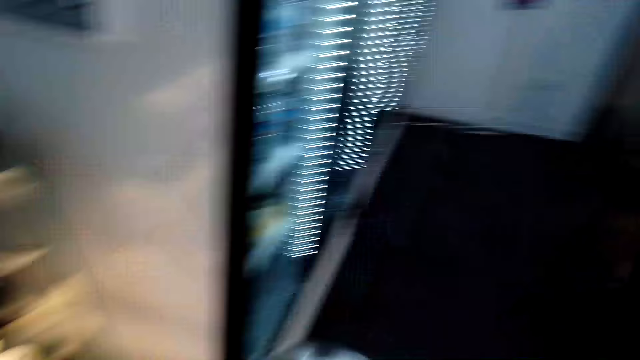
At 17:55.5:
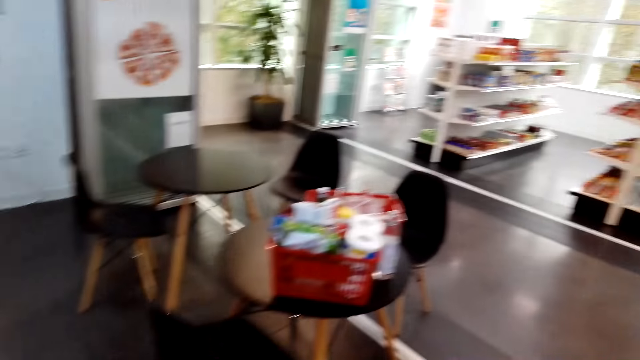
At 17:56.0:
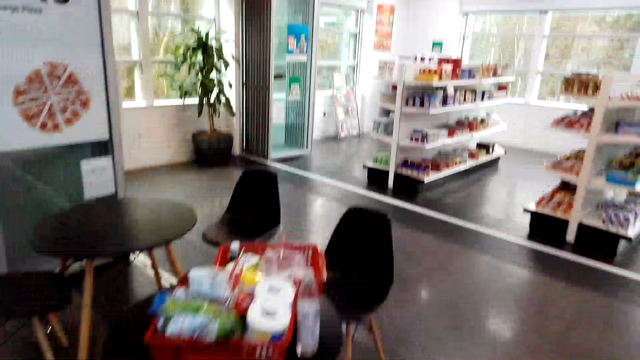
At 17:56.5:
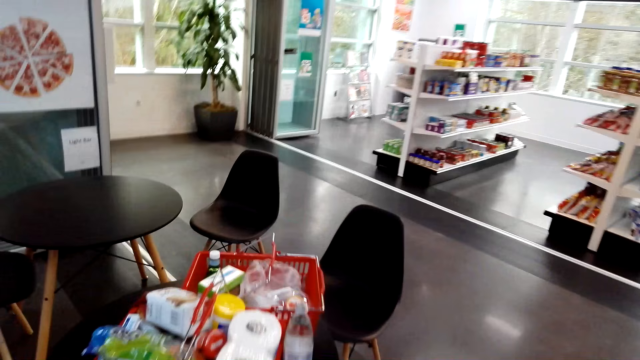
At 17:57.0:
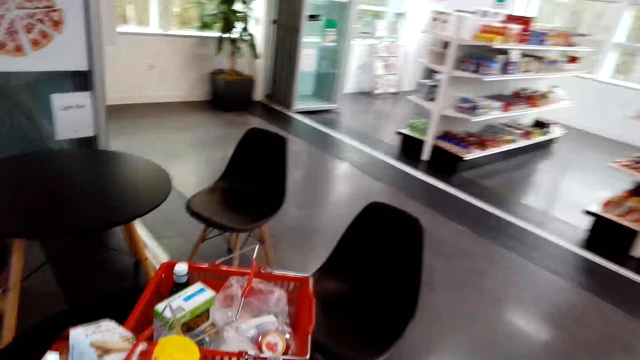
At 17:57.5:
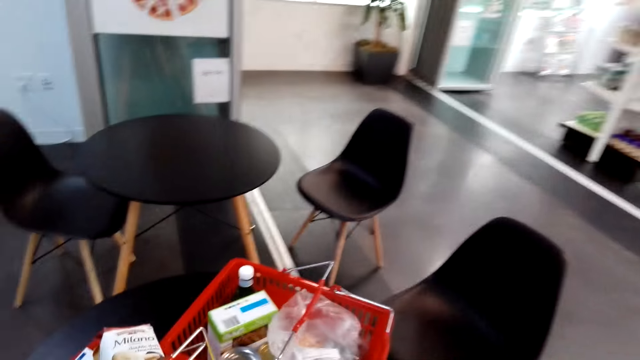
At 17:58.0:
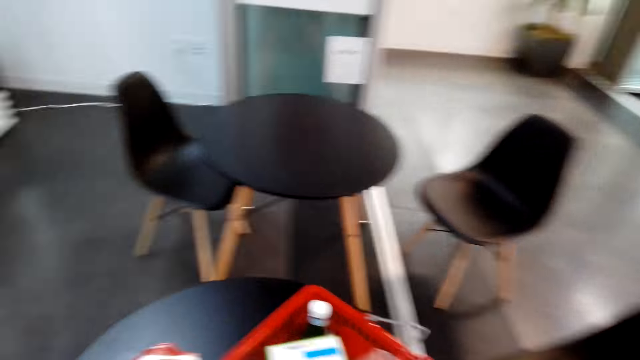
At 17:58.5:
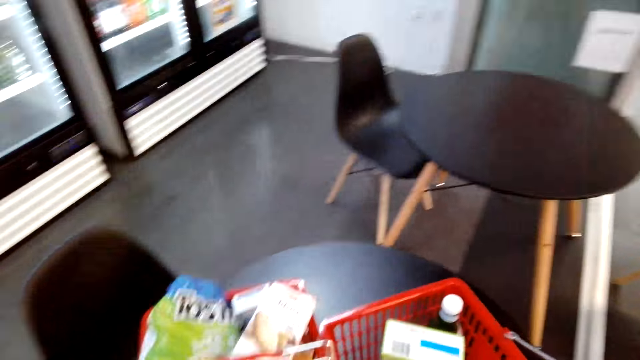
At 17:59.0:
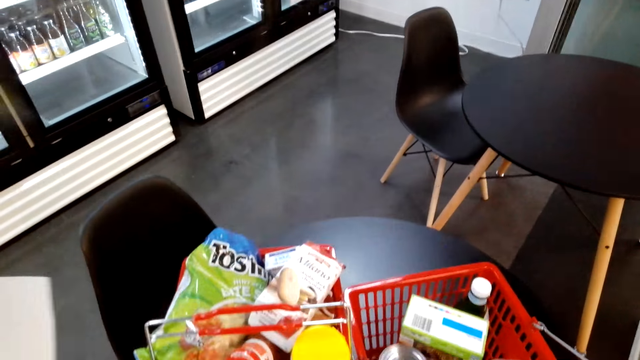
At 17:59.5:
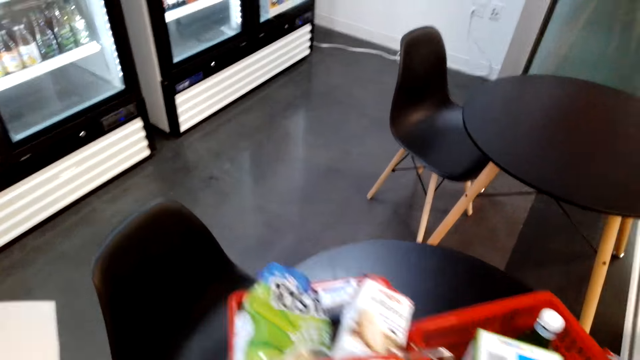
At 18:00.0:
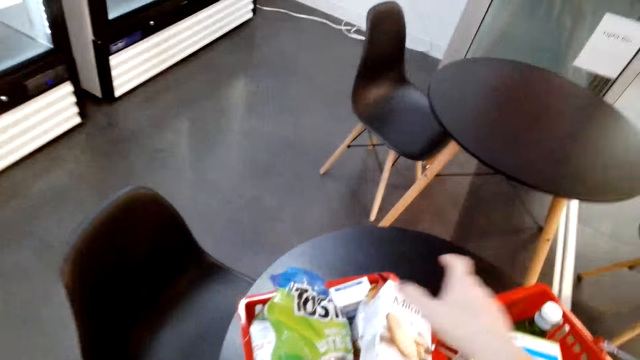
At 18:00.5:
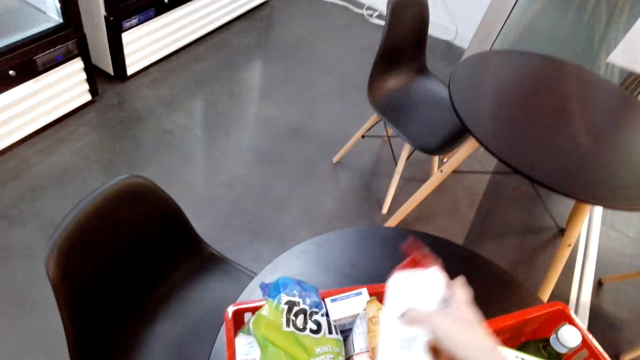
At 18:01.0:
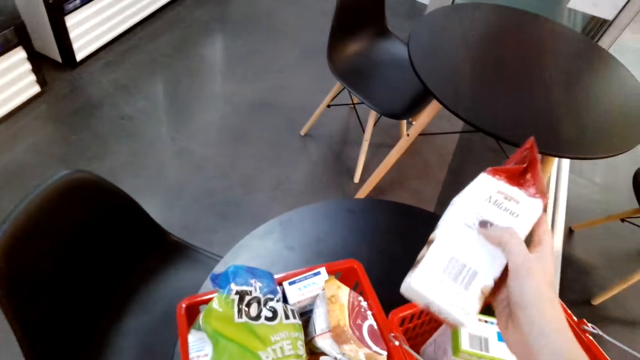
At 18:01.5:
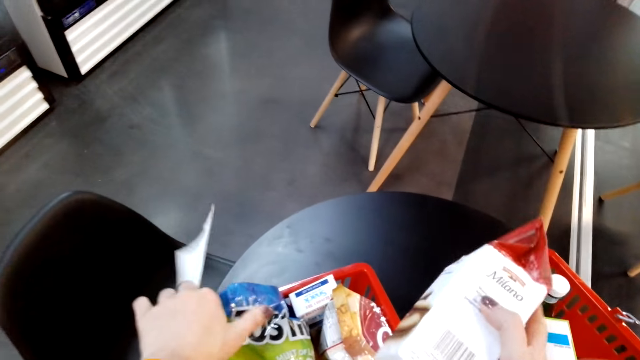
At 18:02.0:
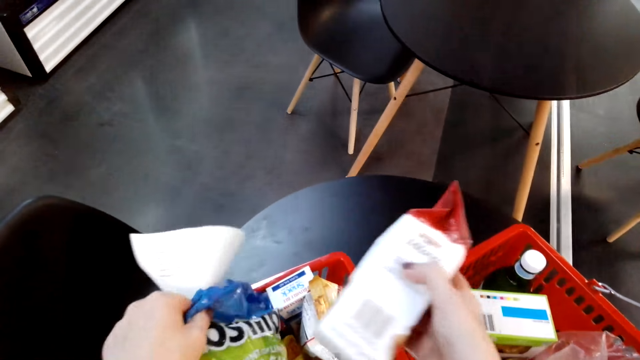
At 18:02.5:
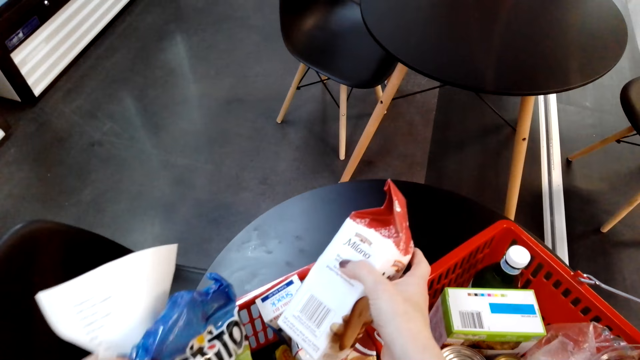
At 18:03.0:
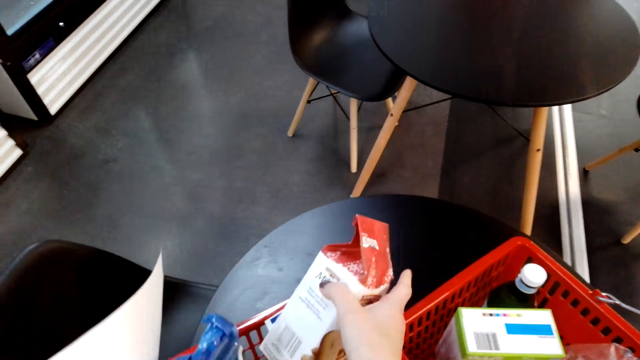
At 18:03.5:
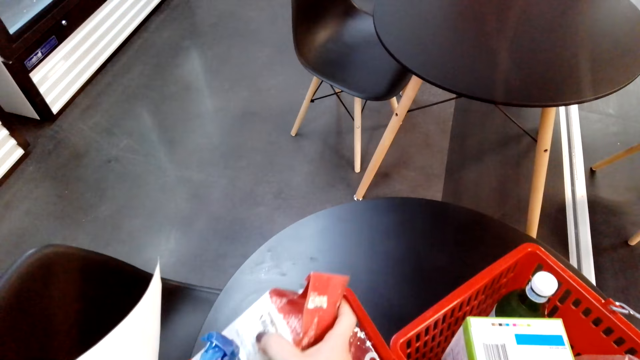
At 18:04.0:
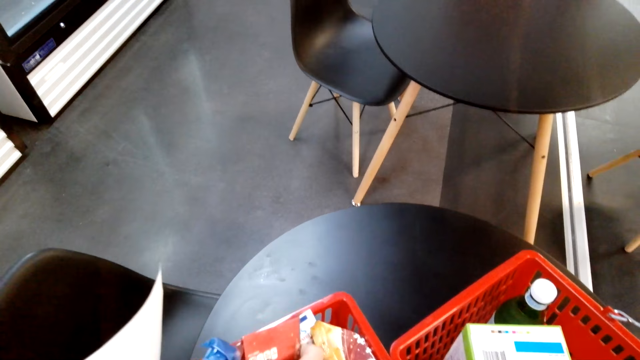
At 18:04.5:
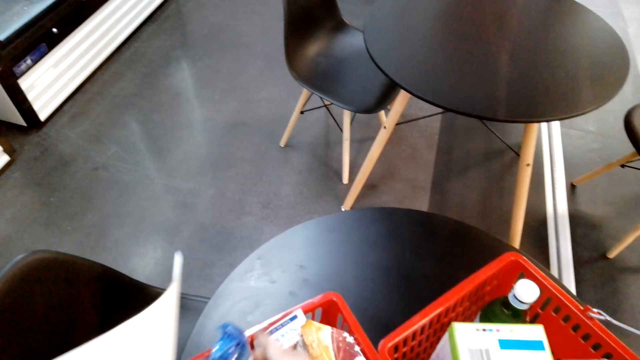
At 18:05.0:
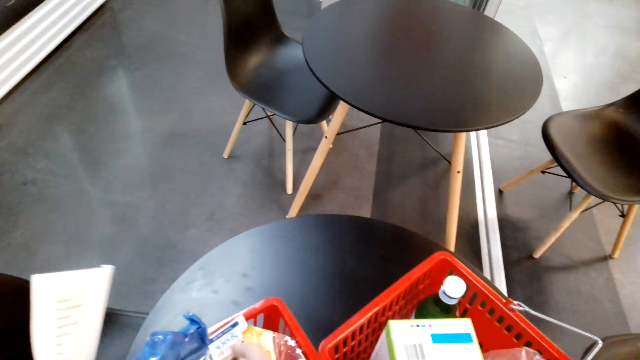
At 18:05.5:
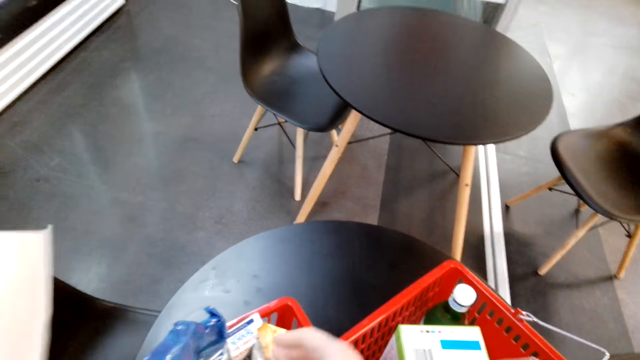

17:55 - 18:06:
The camera wearer turns around. They walk in the supermarket. They pick up coffee. They hold something. They put the coffee in the shopping basket.

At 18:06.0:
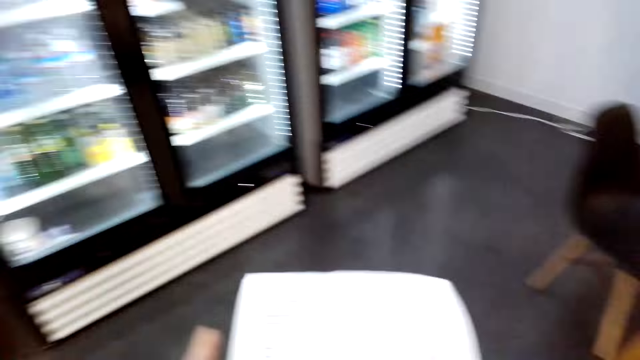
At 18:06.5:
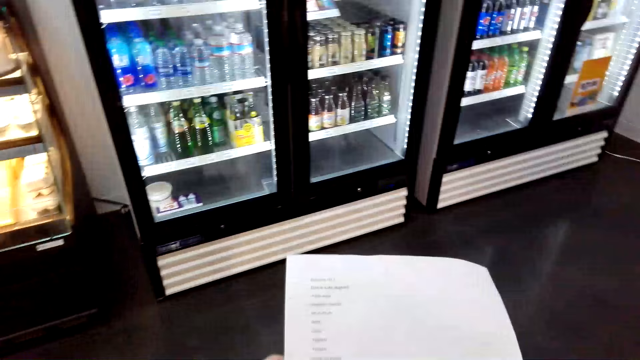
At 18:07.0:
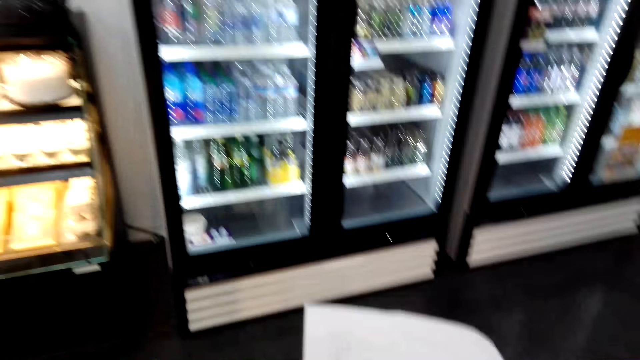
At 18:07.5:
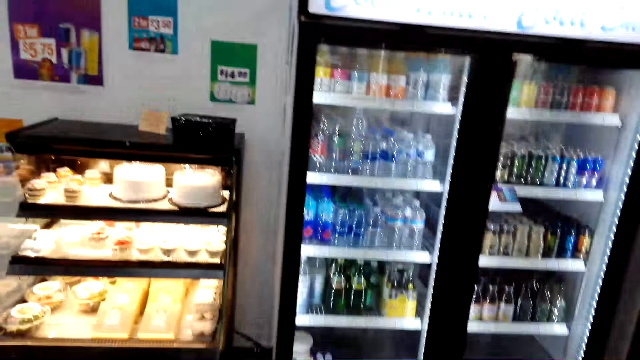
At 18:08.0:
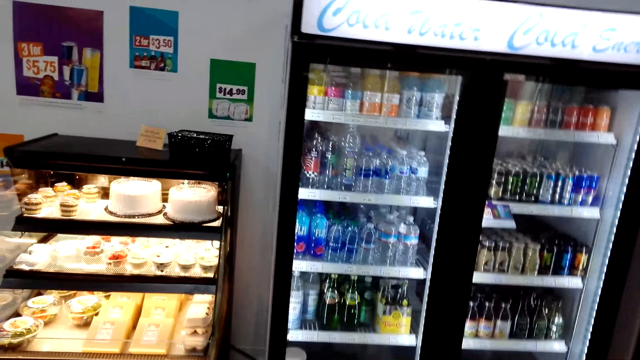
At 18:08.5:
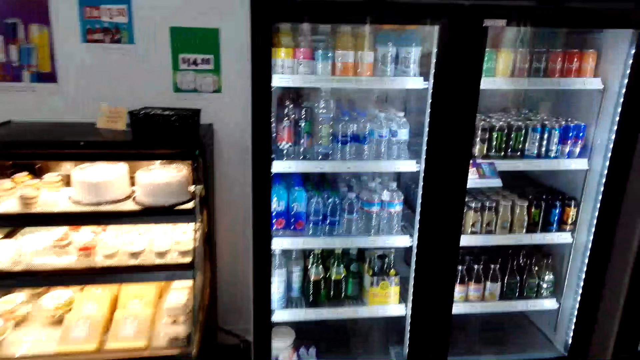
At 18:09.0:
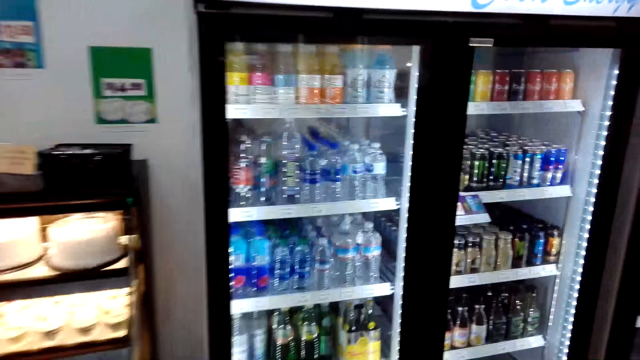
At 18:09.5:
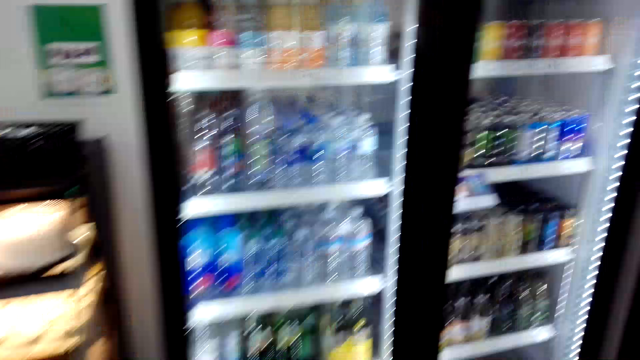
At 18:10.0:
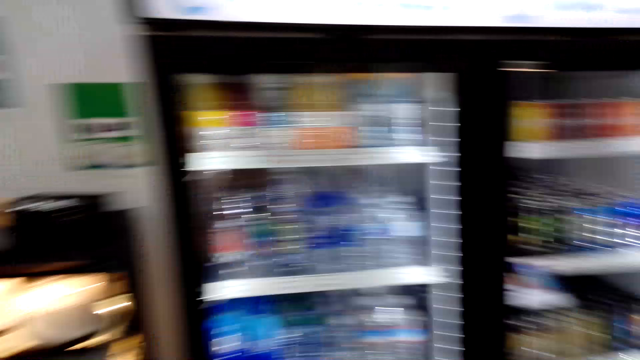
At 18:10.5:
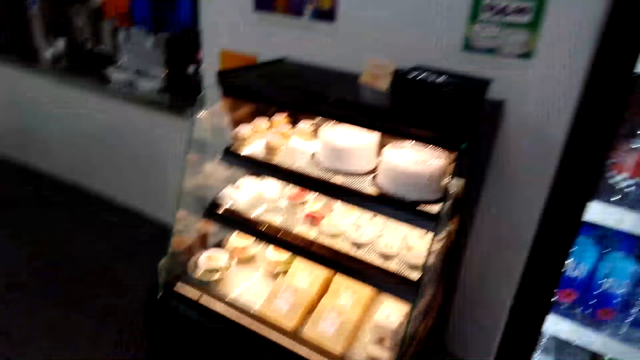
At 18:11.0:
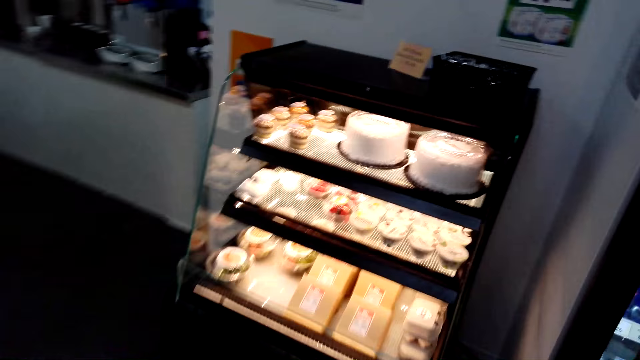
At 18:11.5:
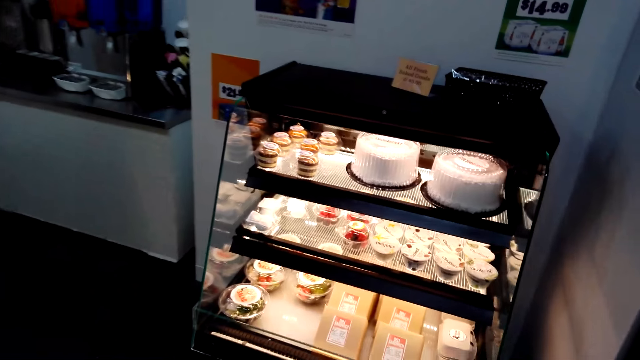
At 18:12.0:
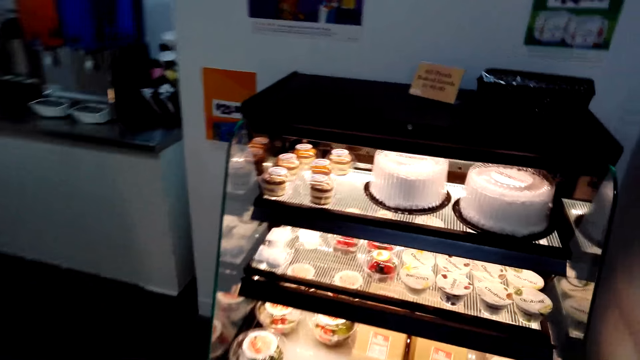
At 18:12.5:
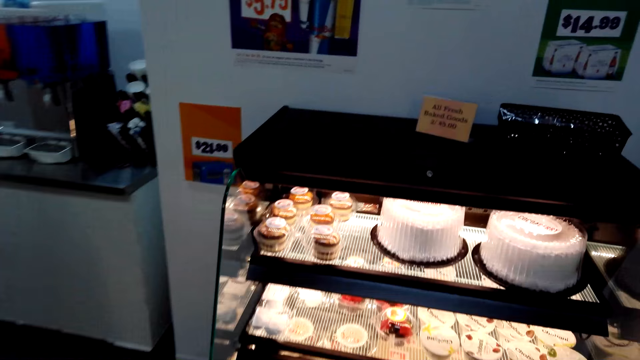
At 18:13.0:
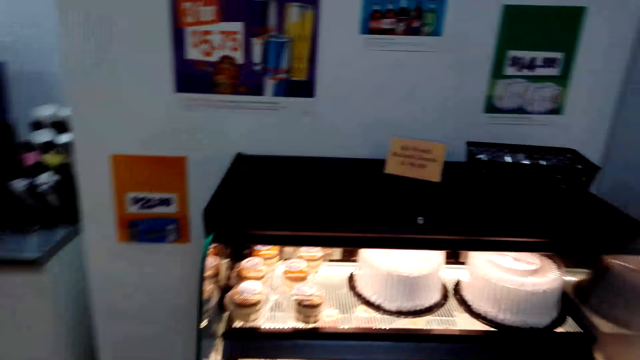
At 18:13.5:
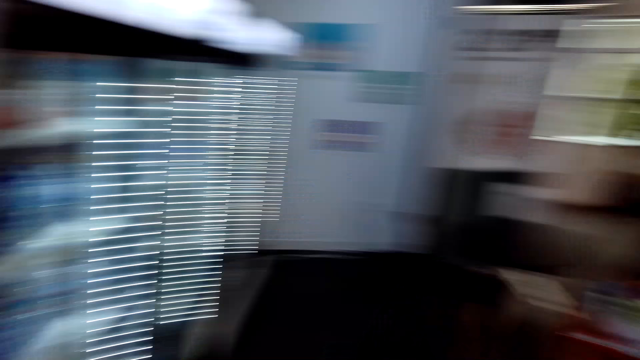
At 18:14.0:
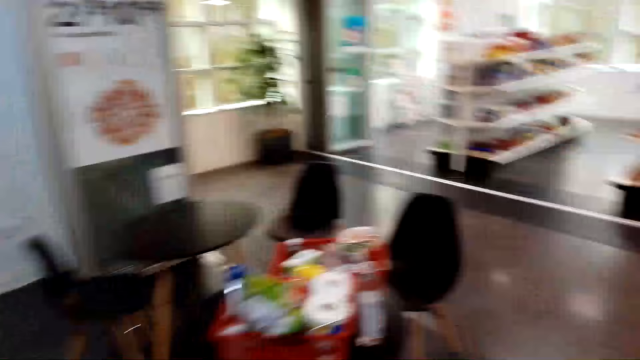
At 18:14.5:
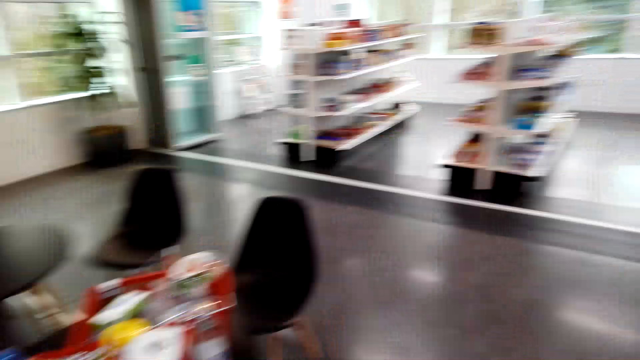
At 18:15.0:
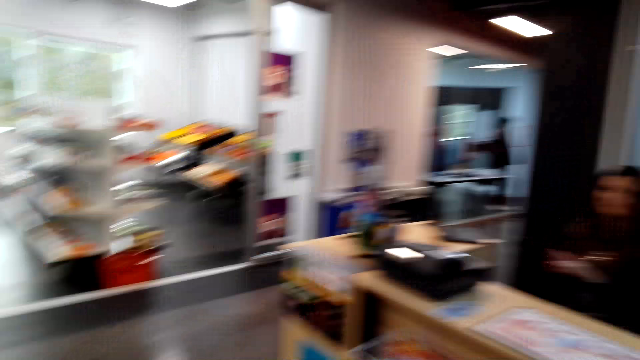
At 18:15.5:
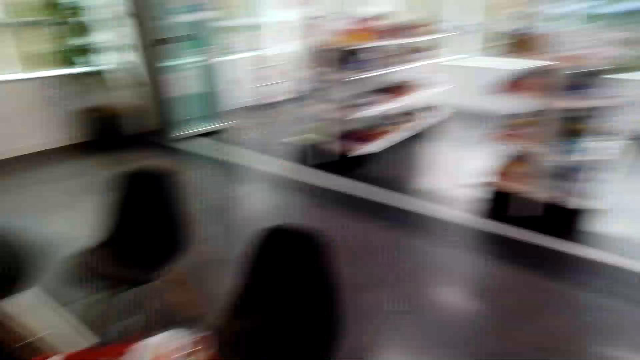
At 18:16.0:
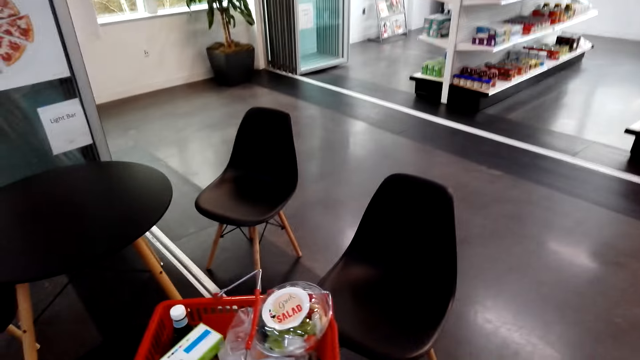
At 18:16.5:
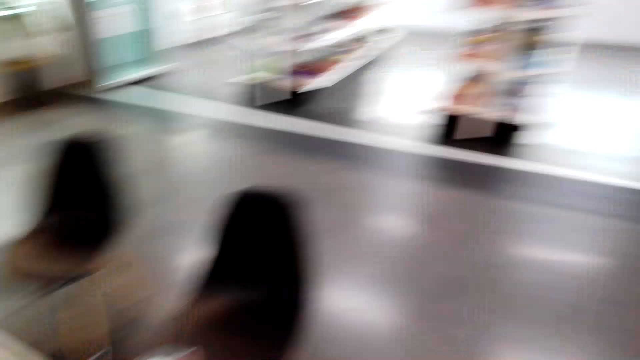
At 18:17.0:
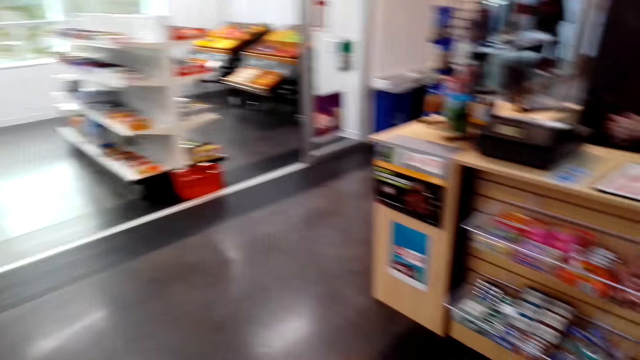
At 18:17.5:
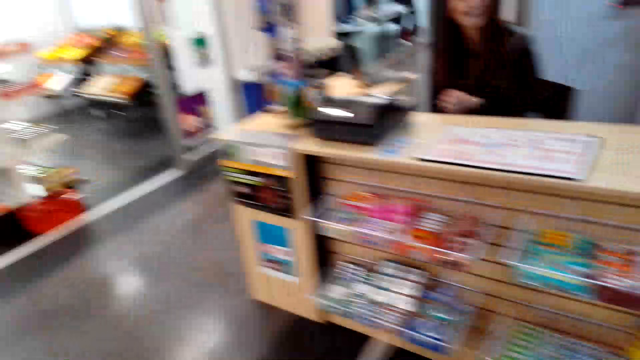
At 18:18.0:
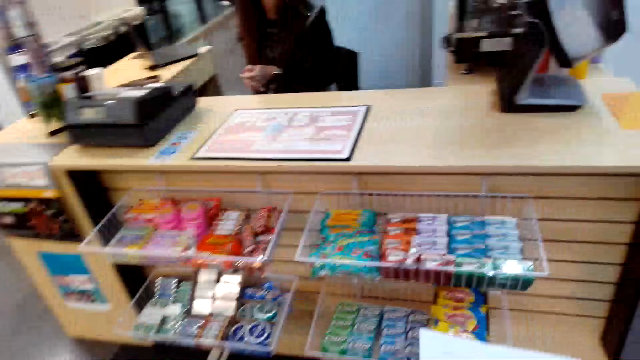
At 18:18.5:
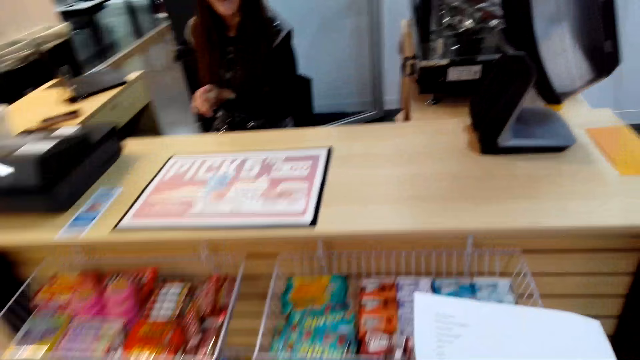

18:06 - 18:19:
The camera wearer stares at the list. They walk in the supermarket. They look around. They turn around. They dialogue with a cashier. They look around. They turn around. They walk around the supermarket.
